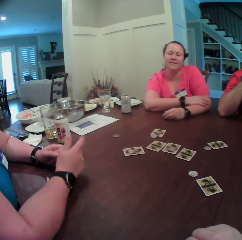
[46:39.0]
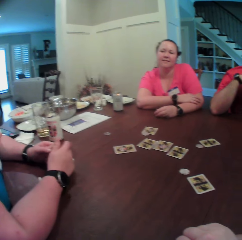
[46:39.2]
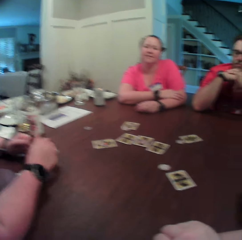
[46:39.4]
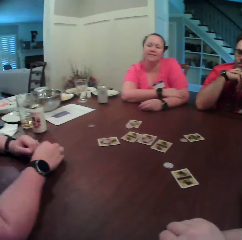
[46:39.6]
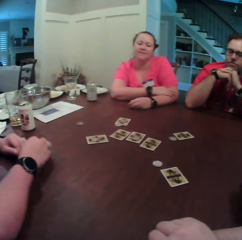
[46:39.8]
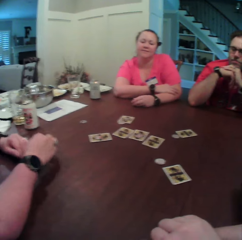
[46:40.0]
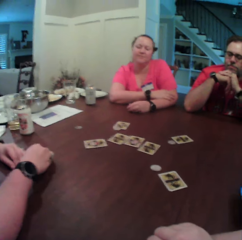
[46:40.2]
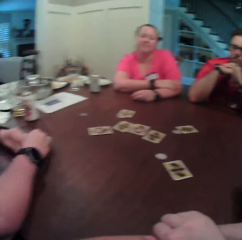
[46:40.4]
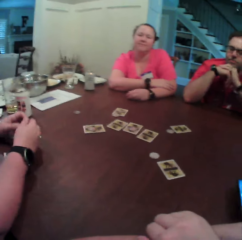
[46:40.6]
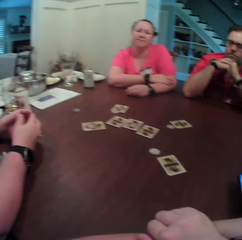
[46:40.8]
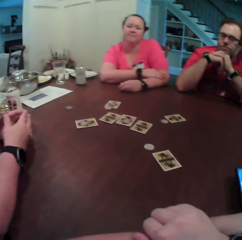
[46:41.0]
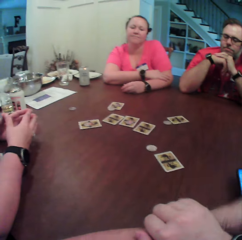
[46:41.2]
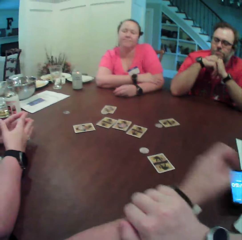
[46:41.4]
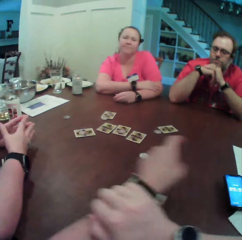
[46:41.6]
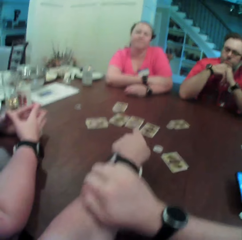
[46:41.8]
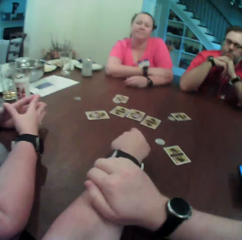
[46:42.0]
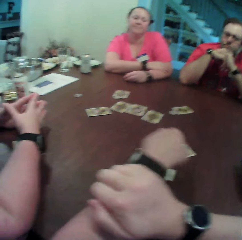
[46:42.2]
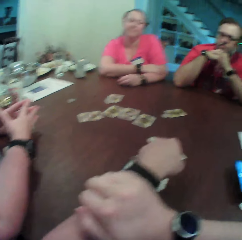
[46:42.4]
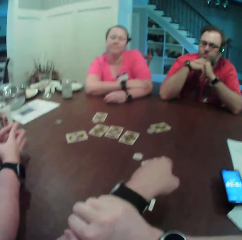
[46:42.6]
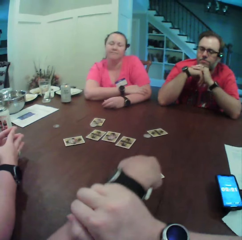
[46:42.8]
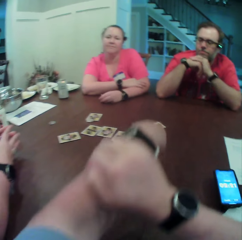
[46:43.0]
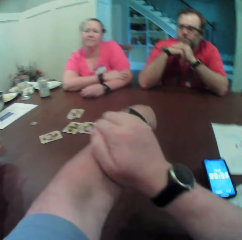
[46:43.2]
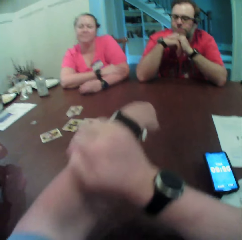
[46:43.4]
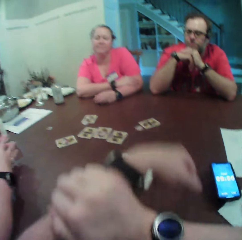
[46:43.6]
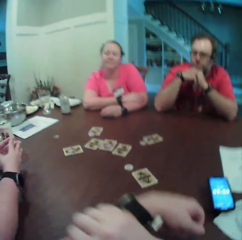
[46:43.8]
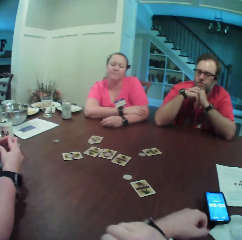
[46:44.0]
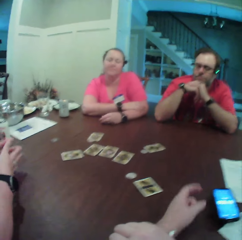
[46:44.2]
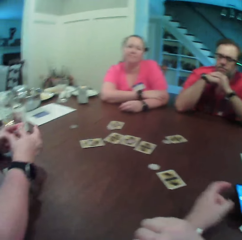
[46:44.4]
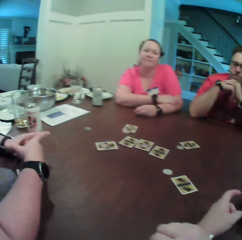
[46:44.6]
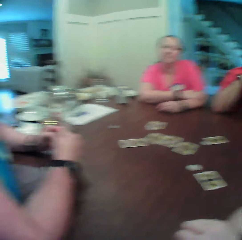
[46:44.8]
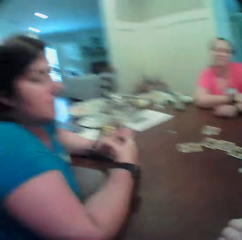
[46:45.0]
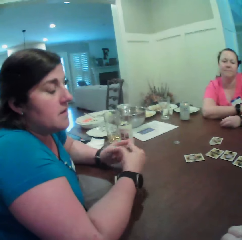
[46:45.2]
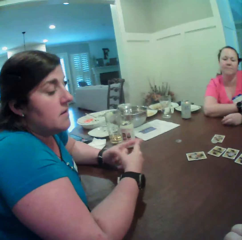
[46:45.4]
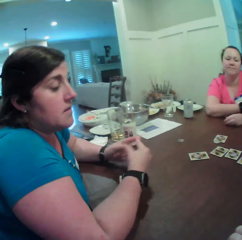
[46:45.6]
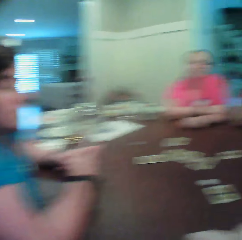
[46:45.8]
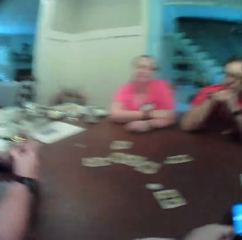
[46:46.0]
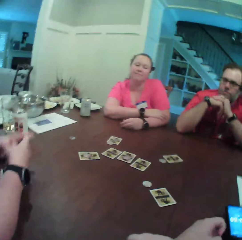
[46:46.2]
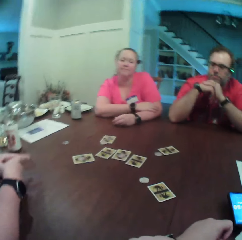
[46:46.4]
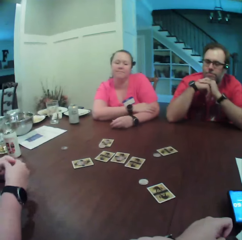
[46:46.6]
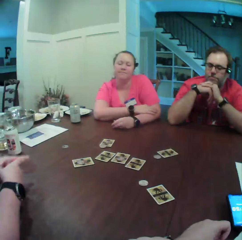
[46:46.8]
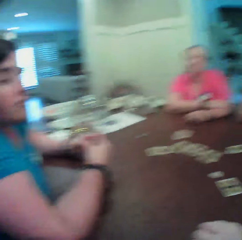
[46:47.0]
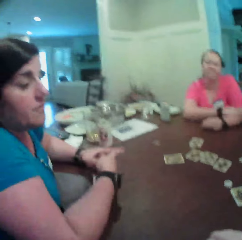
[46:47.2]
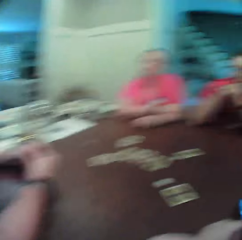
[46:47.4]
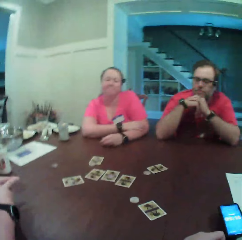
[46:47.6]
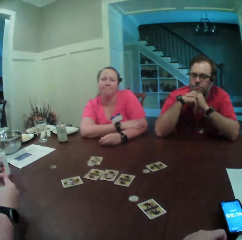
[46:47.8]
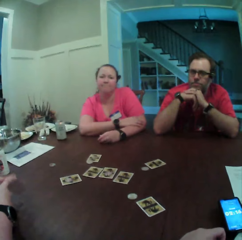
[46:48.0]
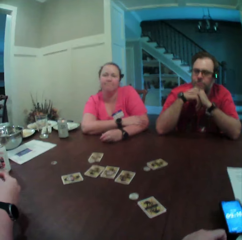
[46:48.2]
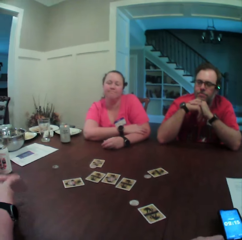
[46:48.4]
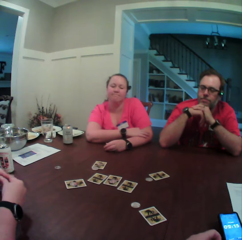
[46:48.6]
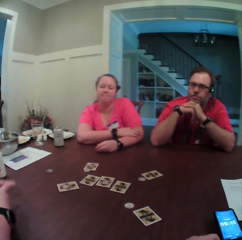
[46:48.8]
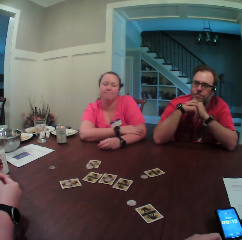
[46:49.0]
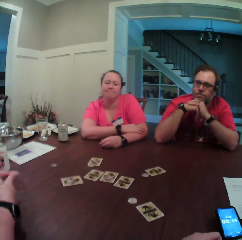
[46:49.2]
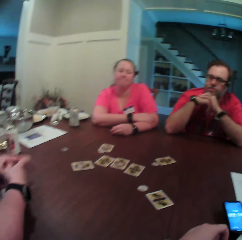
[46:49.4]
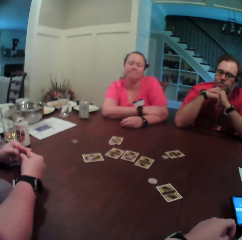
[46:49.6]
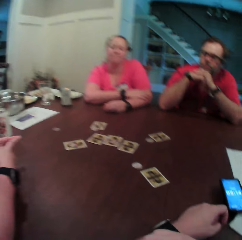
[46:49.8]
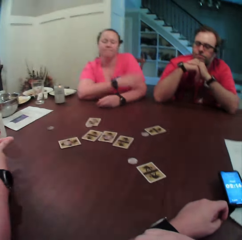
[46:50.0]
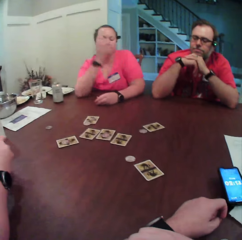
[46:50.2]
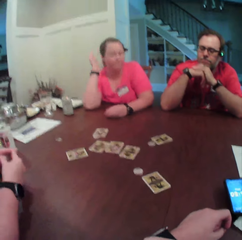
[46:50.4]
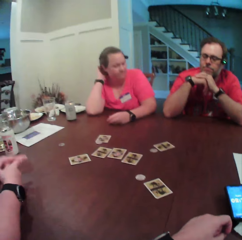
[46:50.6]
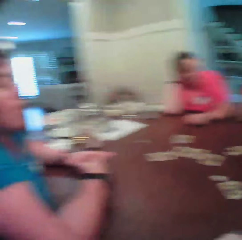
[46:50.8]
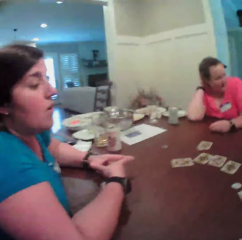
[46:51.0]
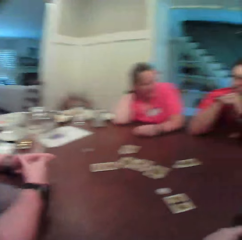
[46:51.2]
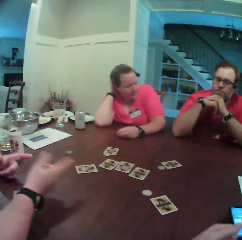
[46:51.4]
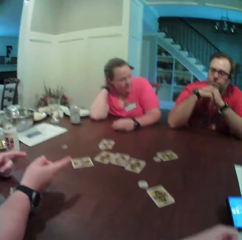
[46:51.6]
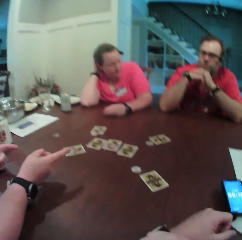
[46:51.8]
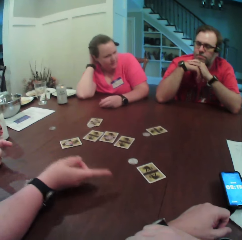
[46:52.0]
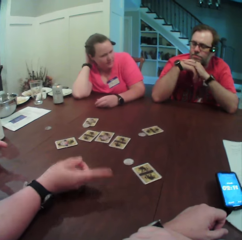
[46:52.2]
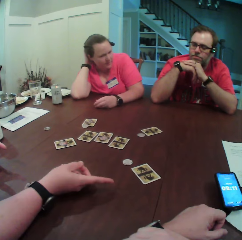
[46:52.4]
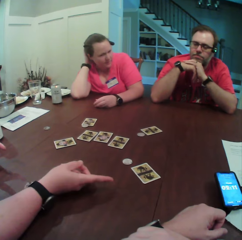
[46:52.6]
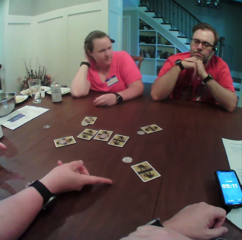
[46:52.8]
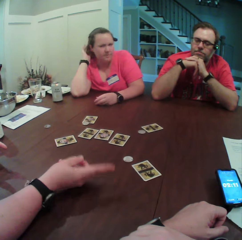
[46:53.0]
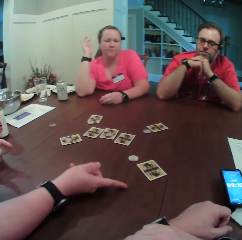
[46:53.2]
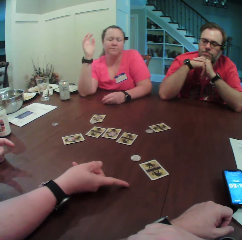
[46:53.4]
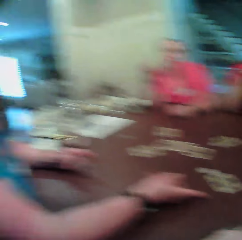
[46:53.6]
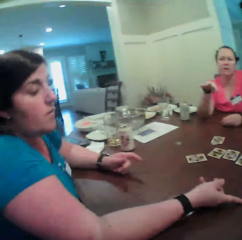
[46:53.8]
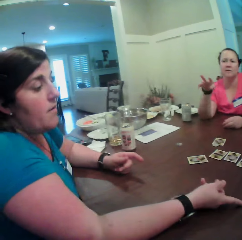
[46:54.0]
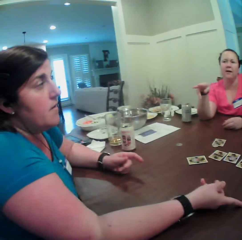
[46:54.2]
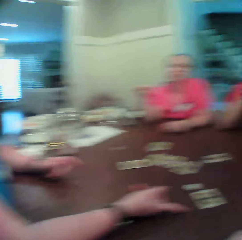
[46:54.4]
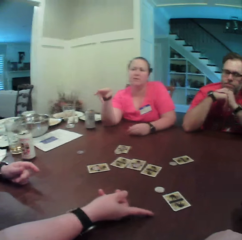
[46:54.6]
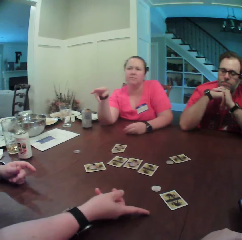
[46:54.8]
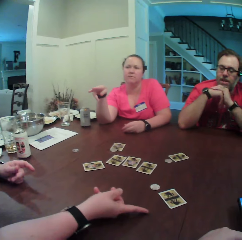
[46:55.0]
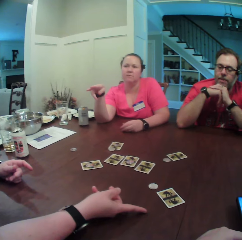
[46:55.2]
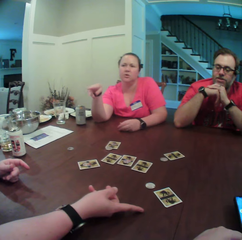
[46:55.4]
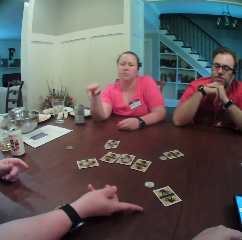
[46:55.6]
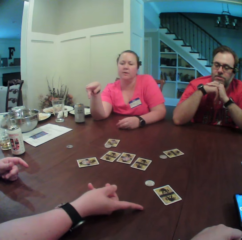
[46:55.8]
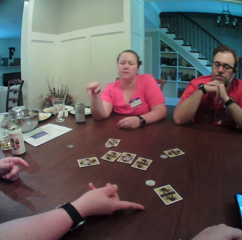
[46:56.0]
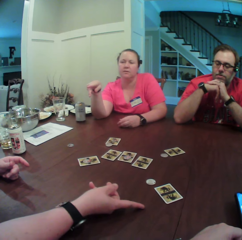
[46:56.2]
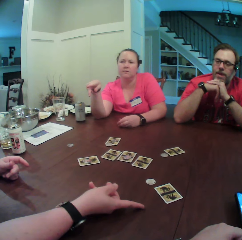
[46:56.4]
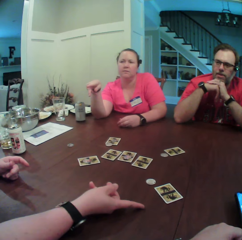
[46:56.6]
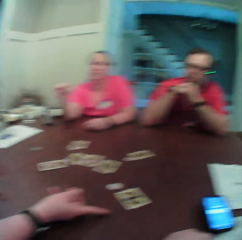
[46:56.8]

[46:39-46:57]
The woman taps the table with both hands. The camera wearer points his left hand to some cards on the table. He turns towards the woman and looks around. Another woman touches her hair with her right hand. The first woman points her right hand to the cards on the table. The other woman points her right hand to the first woman.

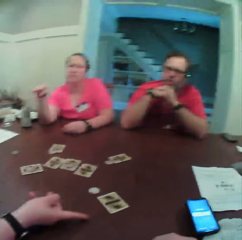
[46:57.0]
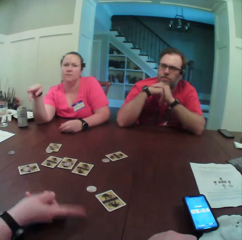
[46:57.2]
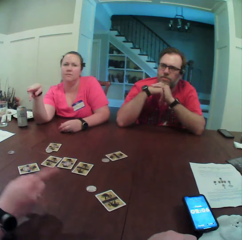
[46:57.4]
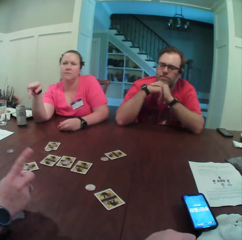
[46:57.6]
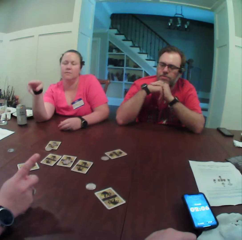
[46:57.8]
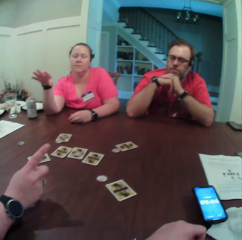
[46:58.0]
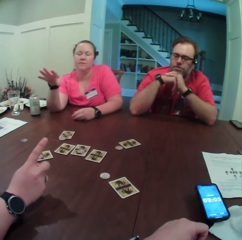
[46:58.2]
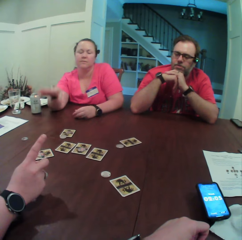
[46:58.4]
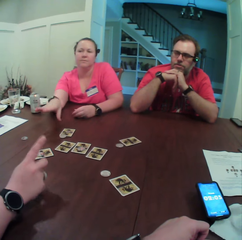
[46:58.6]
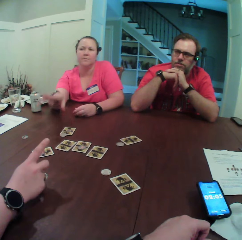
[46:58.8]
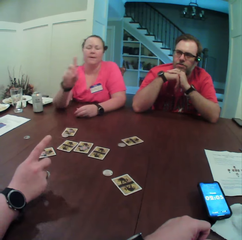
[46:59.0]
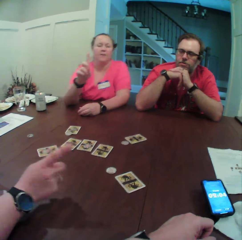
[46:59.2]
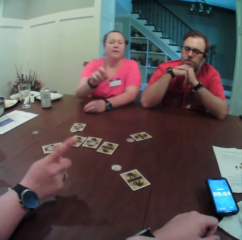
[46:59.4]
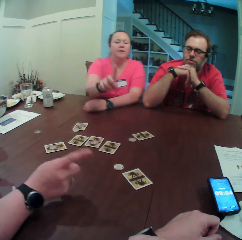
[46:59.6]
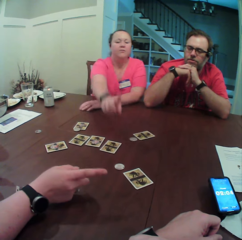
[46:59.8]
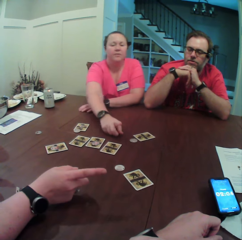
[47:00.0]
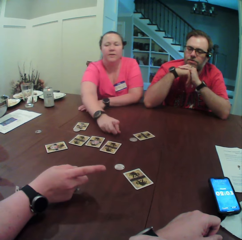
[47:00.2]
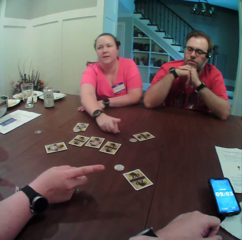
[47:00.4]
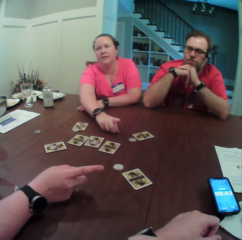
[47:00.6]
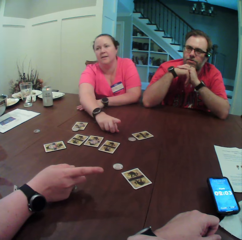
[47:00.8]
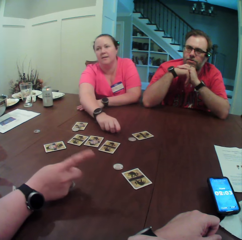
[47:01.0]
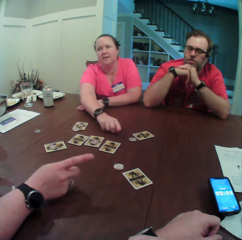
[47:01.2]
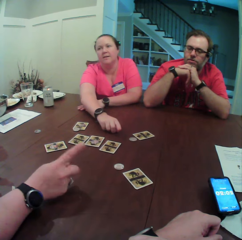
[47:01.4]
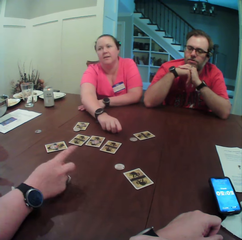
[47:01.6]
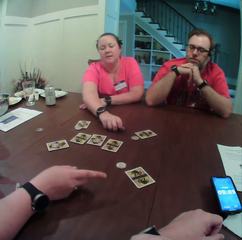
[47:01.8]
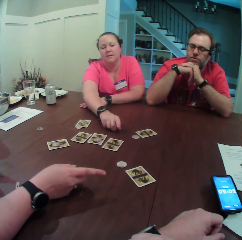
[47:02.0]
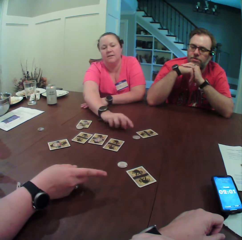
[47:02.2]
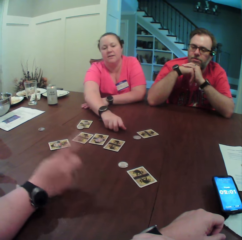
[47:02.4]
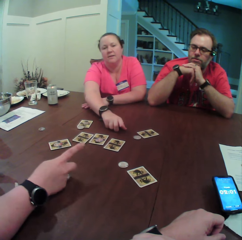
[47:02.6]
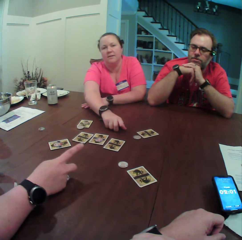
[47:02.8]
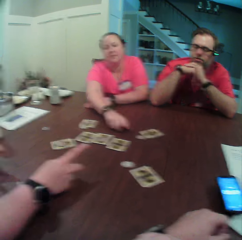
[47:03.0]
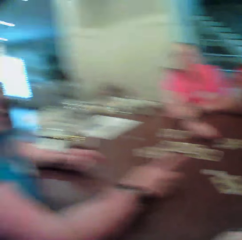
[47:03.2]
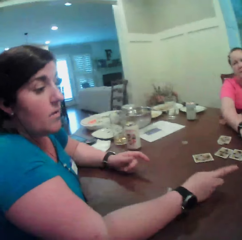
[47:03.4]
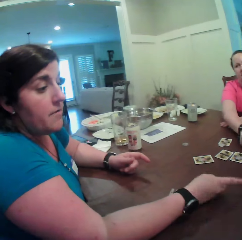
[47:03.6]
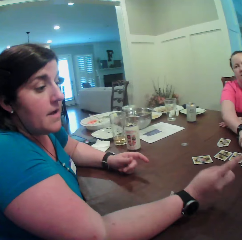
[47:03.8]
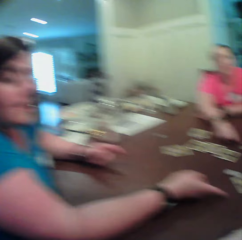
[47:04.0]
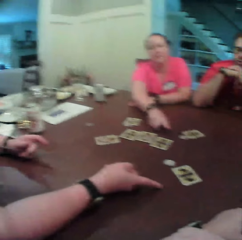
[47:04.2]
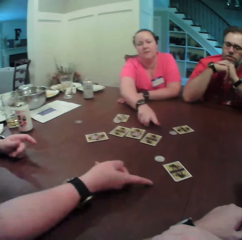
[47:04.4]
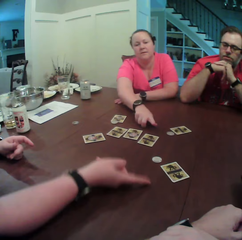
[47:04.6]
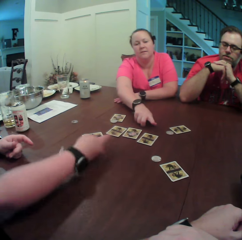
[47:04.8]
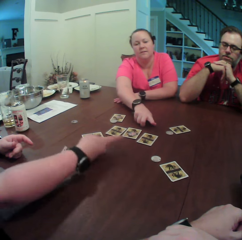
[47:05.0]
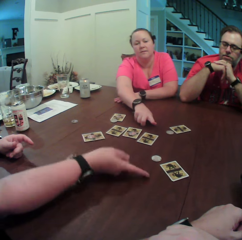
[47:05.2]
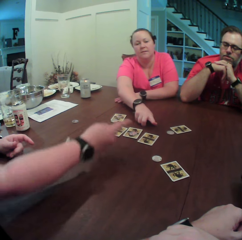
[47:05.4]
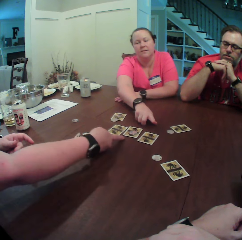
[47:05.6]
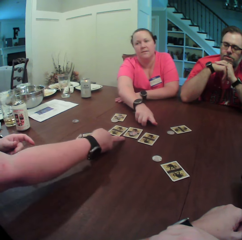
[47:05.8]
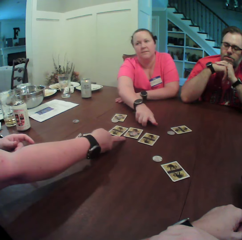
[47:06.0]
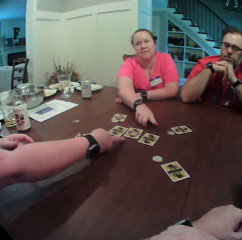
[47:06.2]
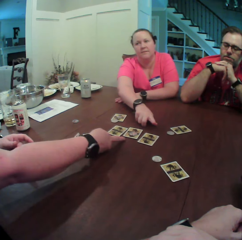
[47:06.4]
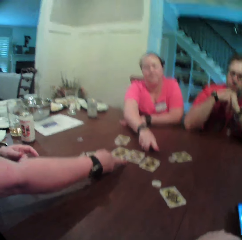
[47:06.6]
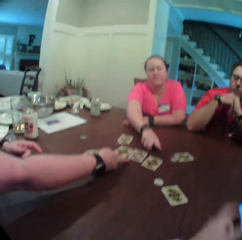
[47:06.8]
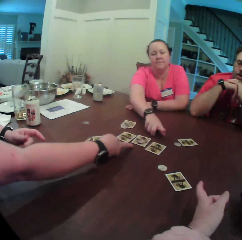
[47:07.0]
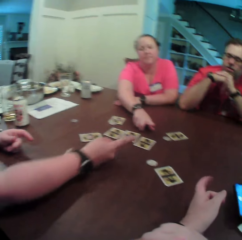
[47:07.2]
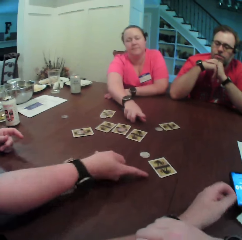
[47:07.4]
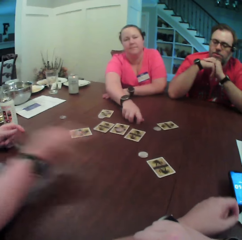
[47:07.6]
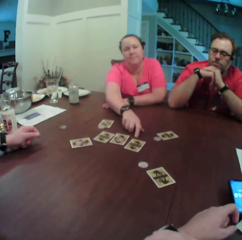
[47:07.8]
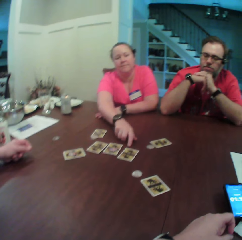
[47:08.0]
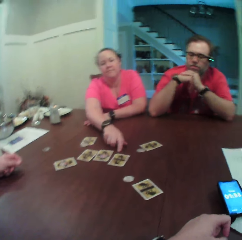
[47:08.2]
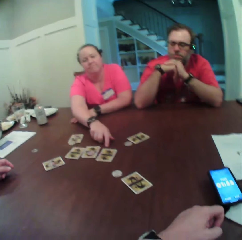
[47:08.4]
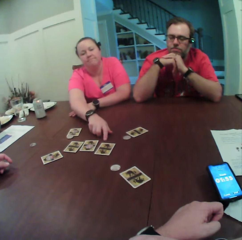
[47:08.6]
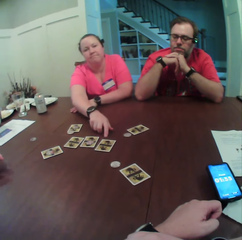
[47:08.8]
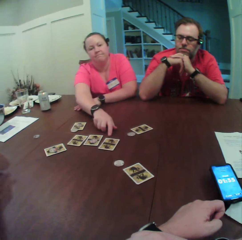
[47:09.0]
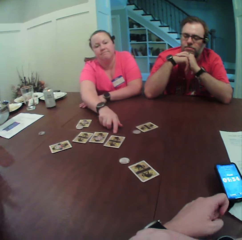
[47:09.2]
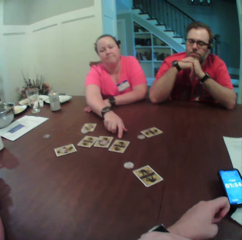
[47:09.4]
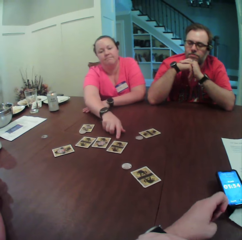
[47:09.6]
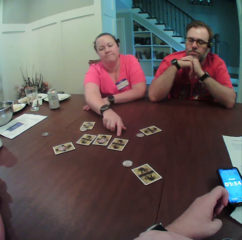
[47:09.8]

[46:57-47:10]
The woman moves her right hand on the table. Another woman points her right hand to the camera wearer. The camera wearer turns towards the first woman. The first woman points her right hand to some cards on the table. The camera wearer points his left hand on a card on the table. The other woman points her right hand to a card on the table.
